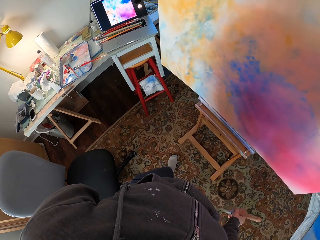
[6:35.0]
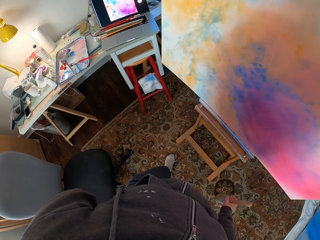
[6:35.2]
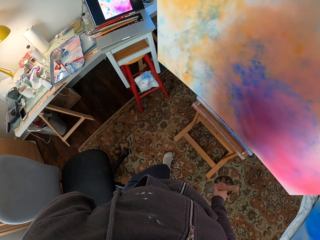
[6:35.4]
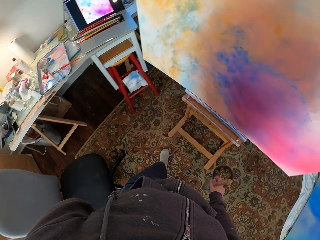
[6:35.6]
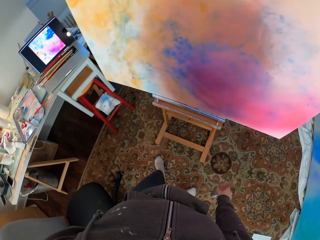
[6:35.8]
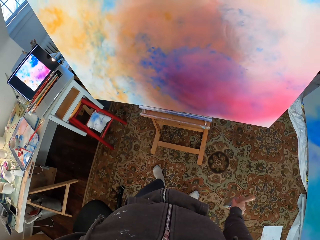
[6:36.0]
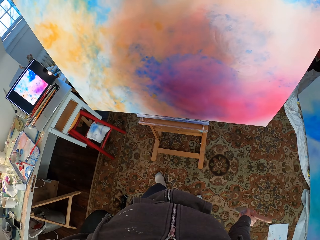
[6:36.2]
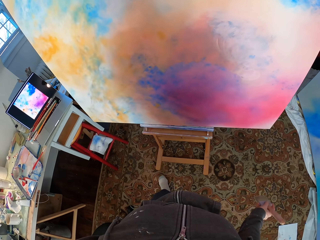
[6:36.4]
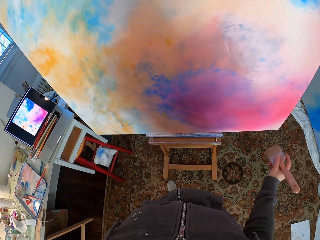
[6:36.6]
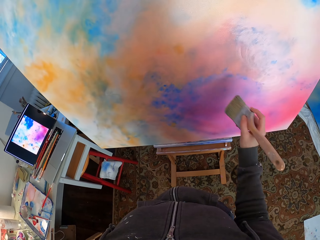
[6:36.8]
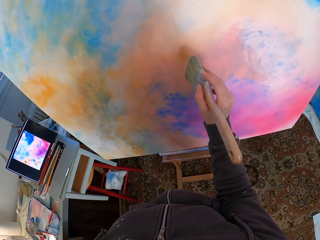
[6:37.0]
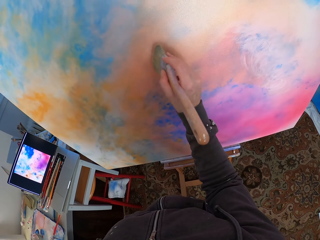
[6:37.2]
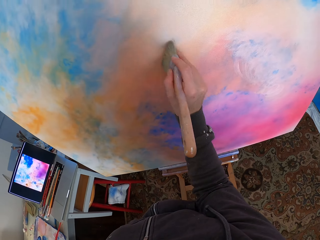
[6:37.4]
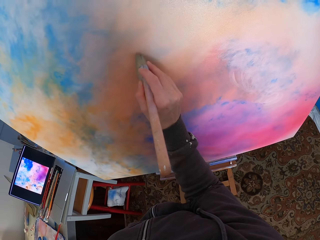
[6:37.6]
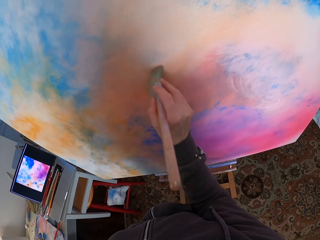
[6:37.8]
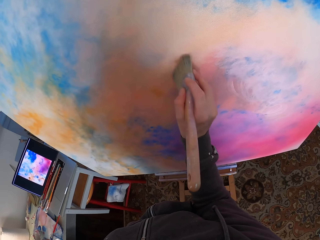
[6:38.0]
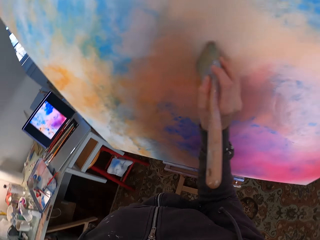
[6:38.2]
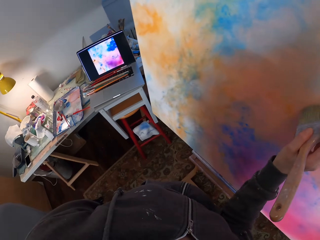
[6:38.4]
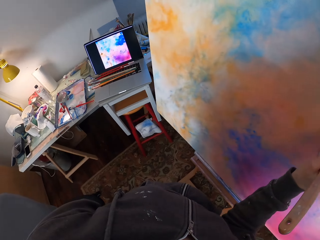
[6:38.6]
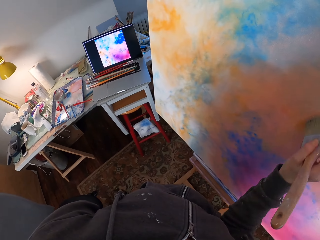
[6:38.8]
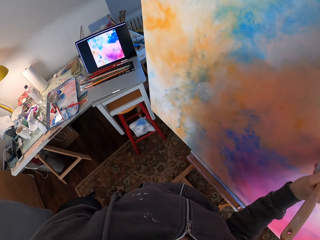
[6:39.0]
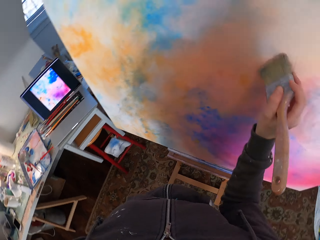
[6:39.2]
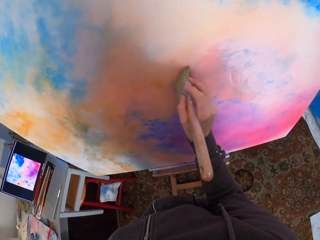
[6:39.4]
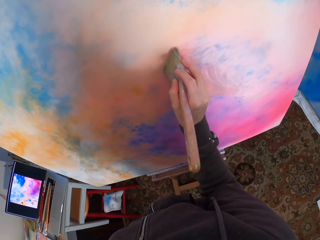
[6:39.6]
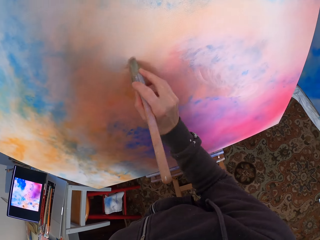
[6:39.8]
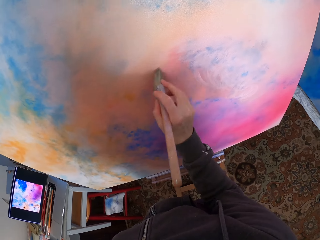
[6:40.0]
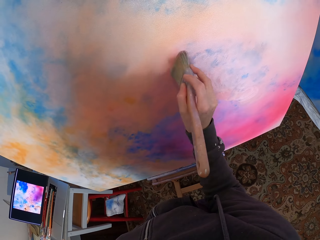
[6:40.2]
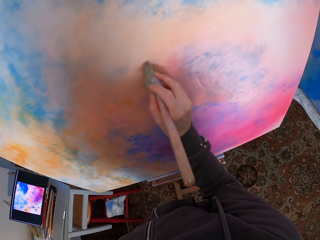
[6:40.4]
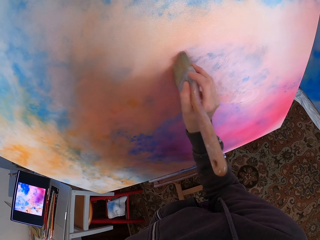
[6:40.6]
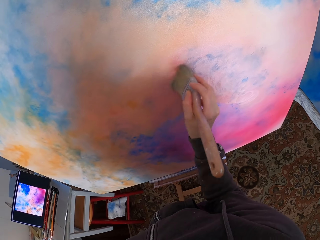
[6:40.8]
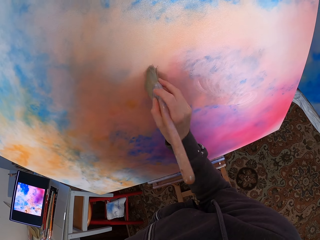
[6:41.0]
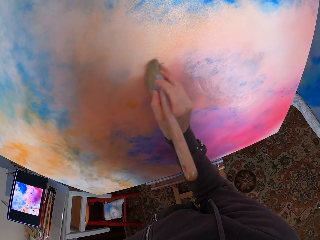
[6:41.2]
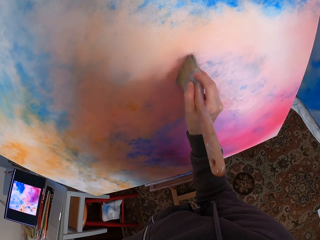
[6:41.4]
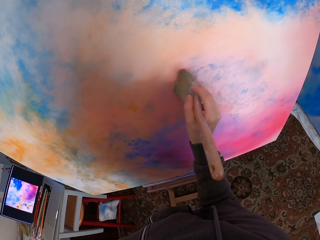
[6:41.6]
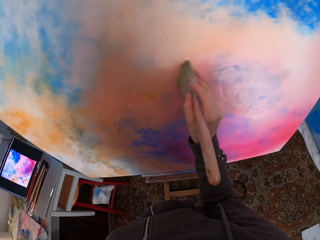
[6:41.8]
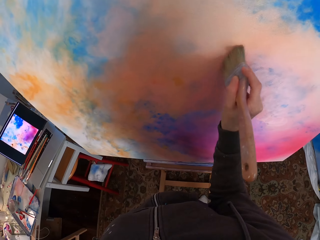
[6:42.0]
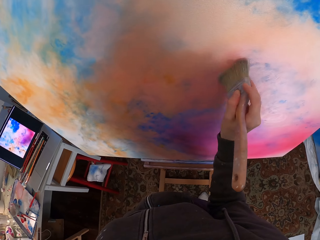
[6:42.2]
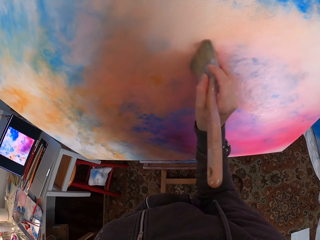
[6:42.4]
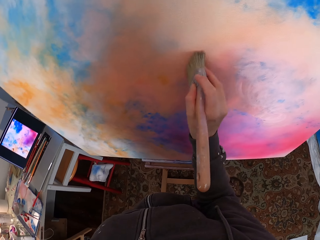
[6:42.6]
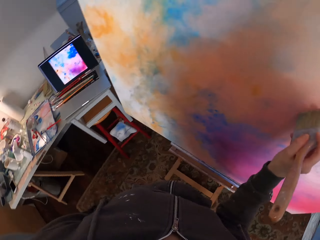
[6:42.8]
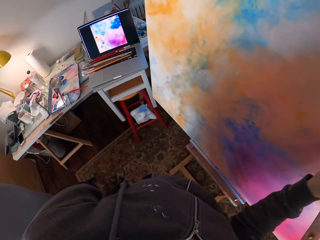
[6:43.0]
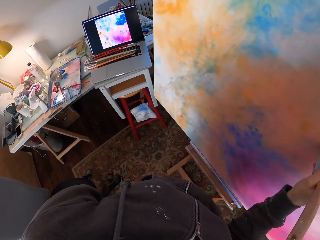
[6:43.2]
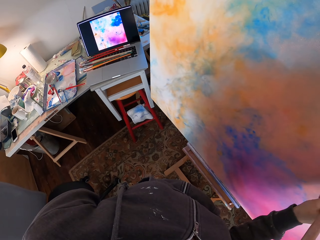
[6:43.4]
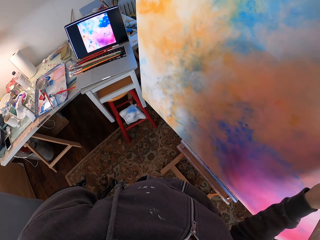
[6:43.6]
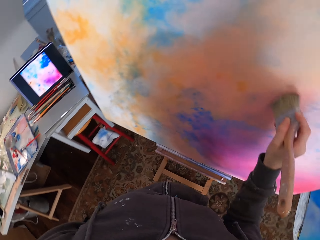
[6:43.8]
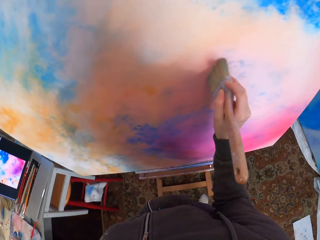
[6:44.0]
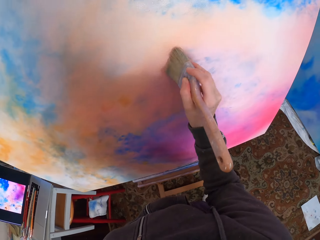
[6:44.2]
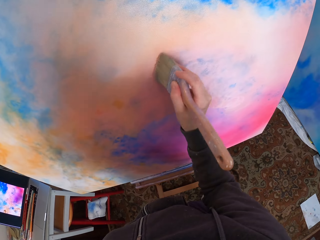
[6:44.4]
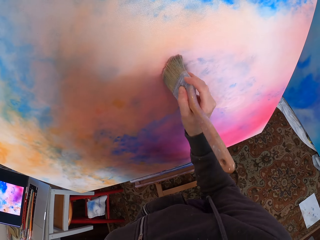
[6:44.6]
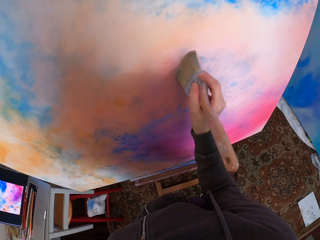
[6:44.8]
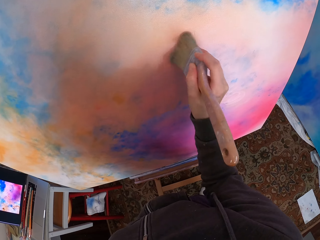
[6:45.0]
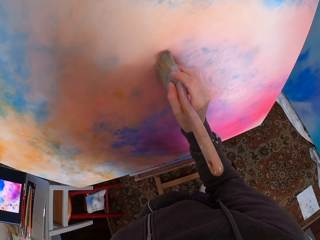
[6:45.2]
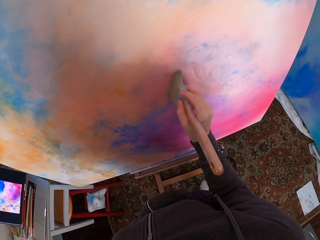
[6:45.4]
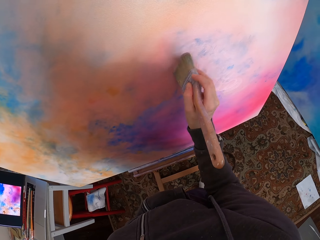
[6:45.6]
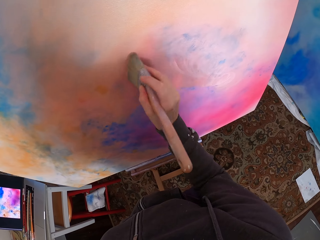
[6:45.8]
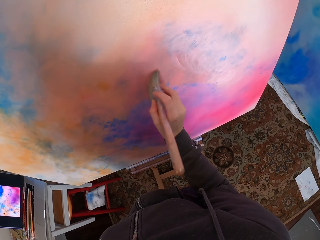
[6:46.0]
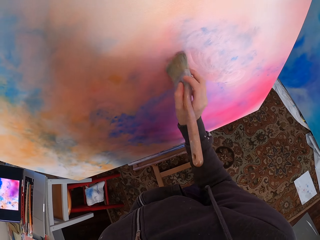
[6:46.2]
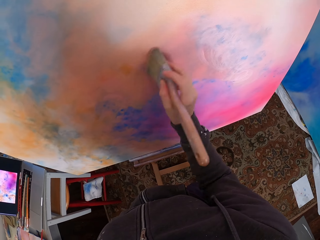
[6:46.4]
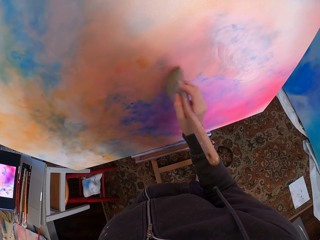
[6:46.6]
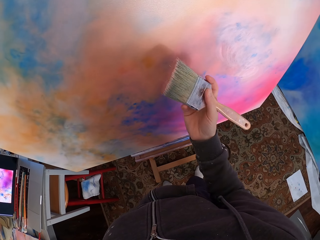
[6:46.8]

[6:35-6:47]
The camera wearer paints the canvas. They look at the laptop. They look at the canvas. They look at the laptop. They look at the canvas.

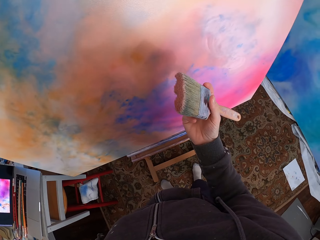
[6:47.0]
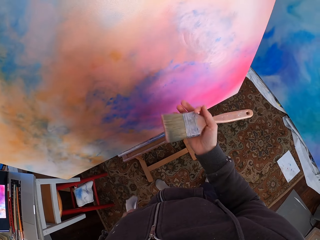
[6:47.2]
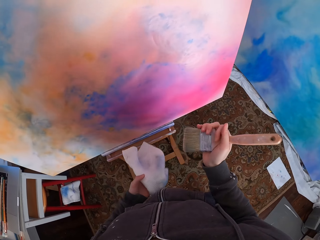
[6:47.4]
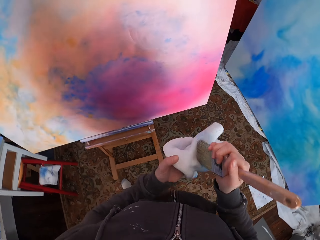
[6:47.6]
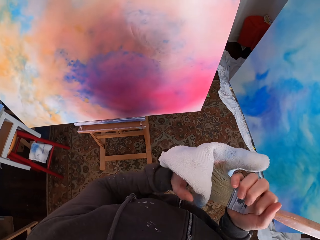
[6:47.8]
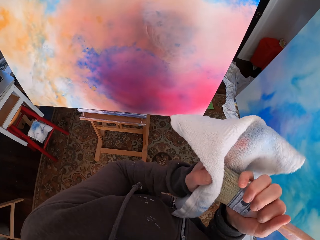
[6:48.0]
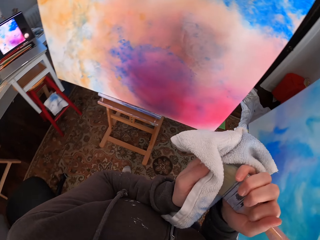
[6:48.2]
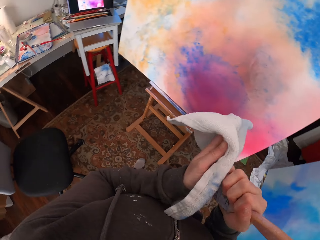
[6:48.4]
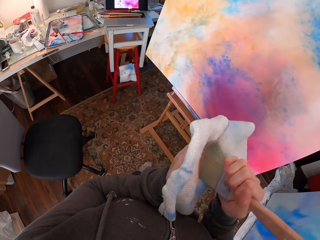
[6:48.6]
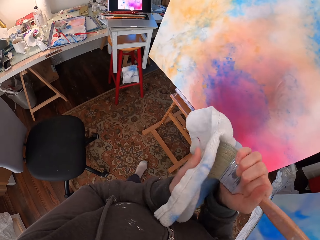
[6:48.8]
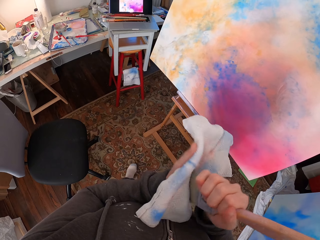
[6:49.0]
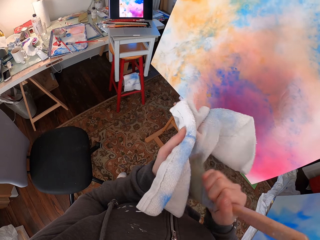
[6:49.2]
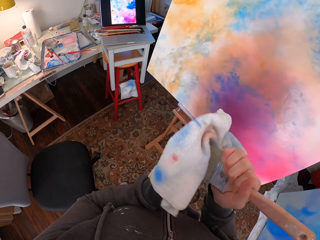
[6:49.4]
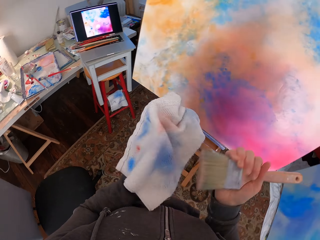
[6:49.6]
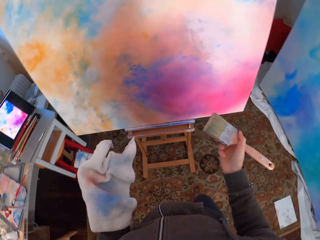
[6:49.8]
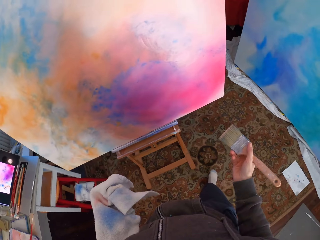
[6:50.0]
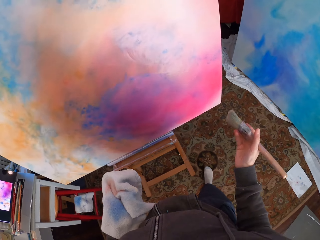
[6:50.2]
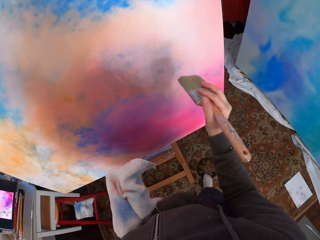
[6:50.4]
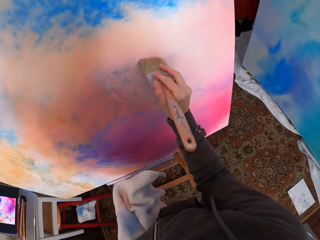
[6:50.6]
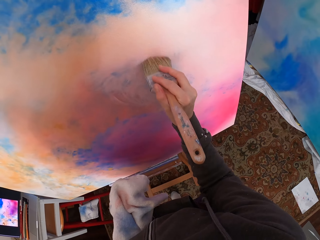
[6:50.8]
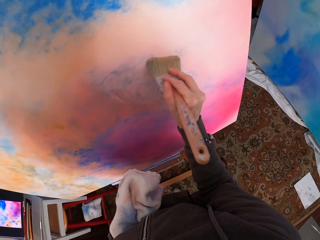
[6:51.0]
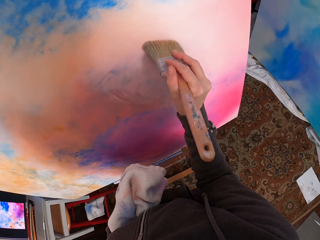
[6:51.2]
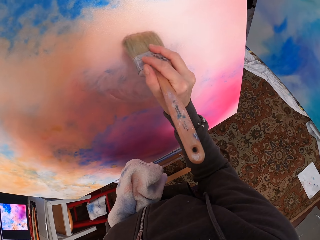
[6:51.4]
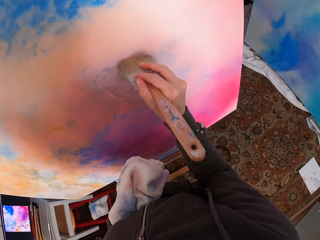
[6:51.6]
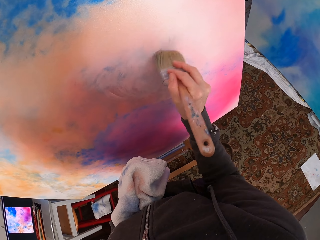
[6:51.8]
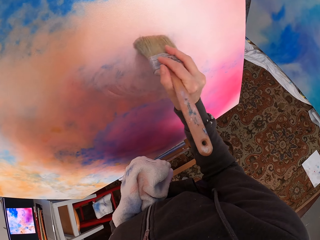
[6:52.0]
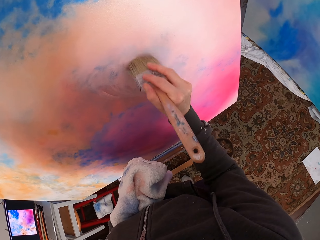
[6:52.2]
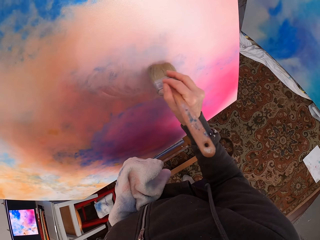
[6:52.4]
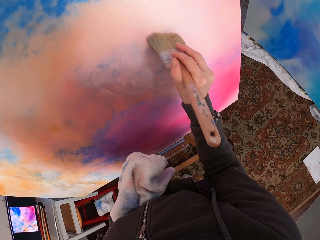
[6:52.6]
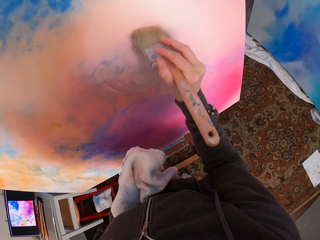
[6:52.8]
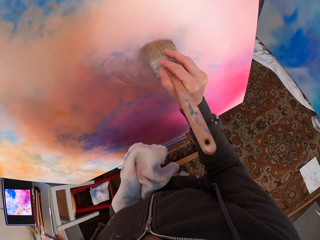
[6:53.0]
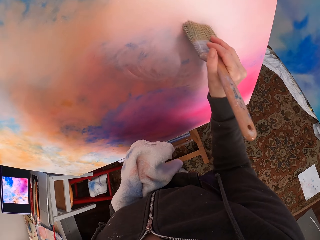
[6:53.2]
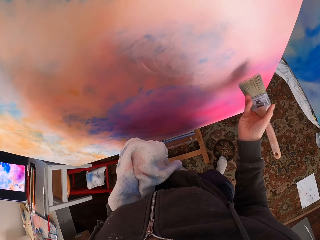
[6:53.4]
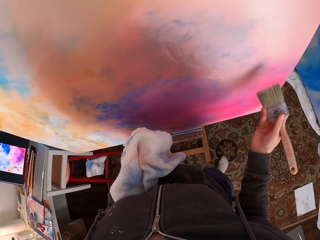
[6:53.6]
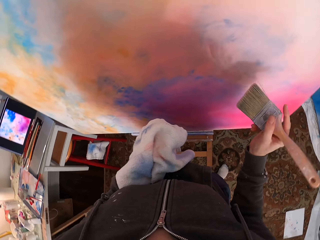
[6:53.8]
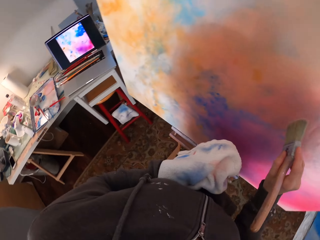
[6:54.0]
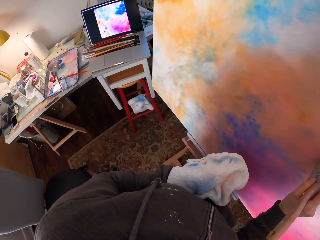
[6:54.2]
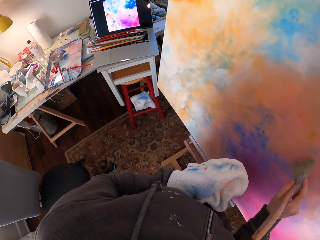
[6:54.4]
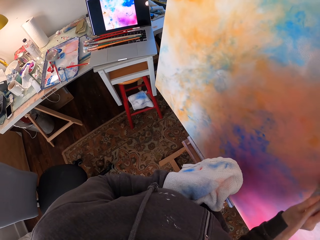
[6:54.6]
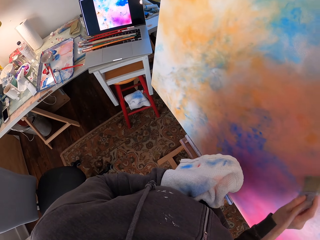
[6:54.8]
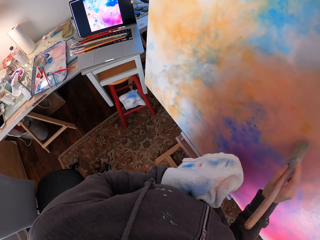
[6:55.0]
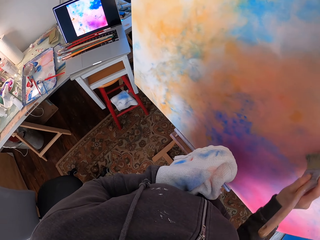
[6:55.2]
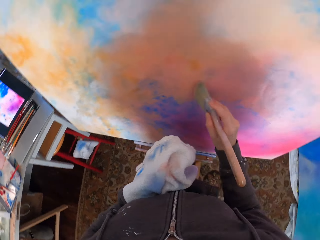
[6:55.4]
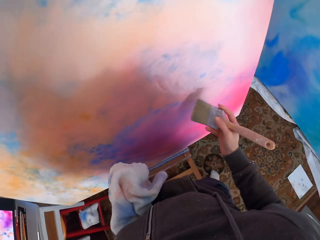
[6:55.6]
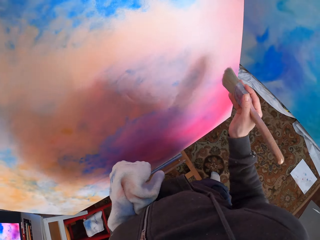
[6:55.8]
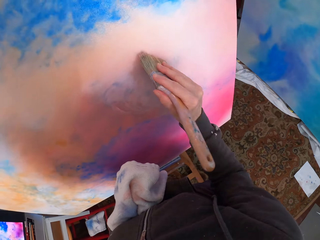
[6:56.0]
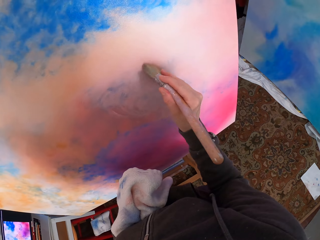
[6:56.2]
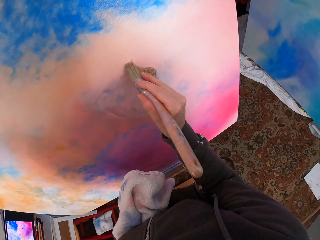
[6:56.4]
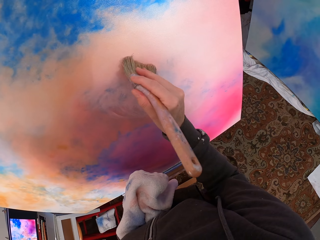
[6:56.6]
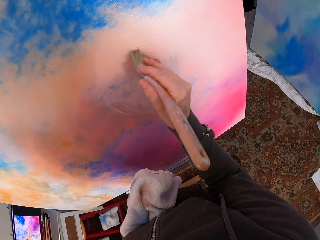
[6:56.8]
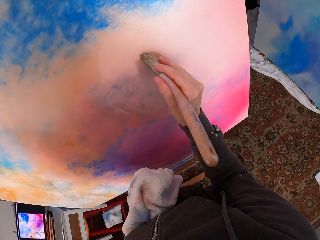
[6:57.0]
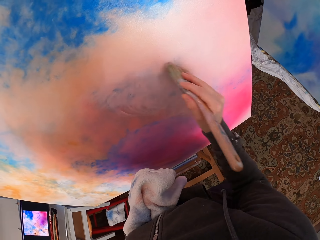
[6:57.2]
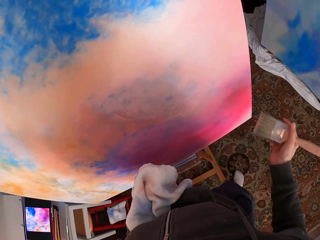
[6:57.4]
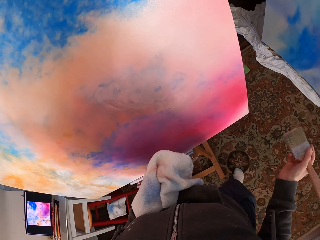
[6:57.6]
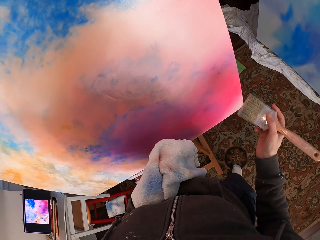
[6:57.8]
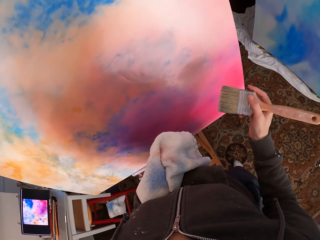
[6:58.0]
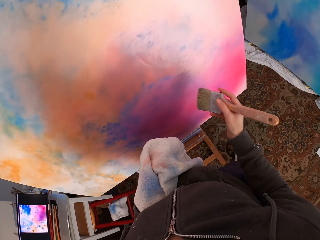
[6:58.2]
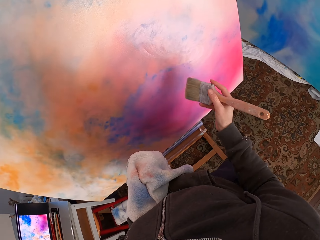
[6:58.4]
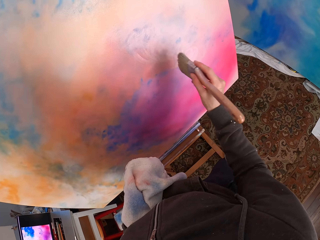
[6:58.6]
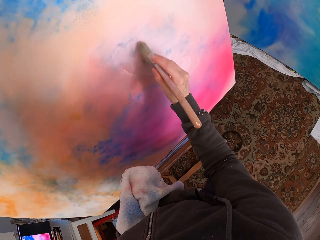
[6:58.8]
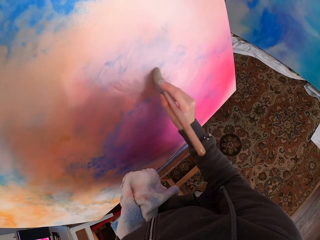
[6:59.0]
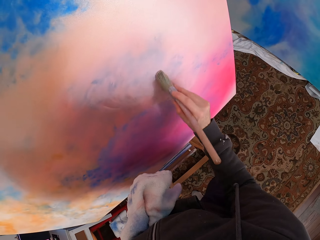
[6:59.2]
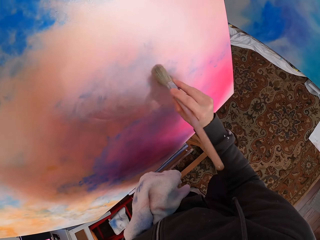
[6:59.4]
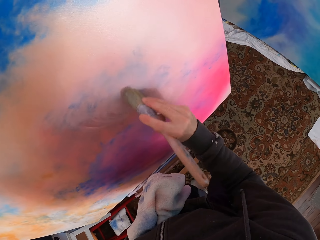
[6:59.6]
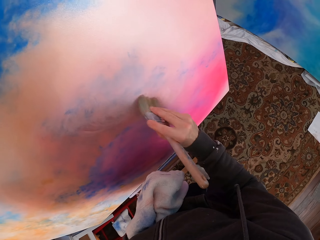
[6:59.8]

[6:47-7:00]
The camera wearer wipes off excess paint from the brush on the towel. They look at the laptop. They paint the canvas. They look at the laptop. They look at the canvas. They hold the brush in the right hand. They paint the canvas.
